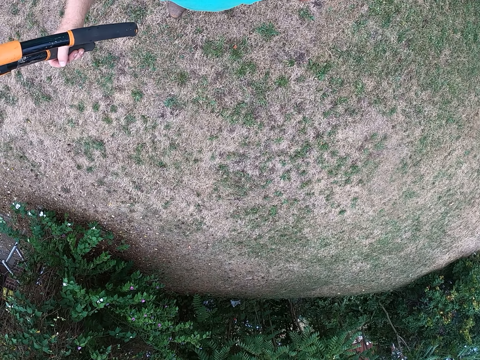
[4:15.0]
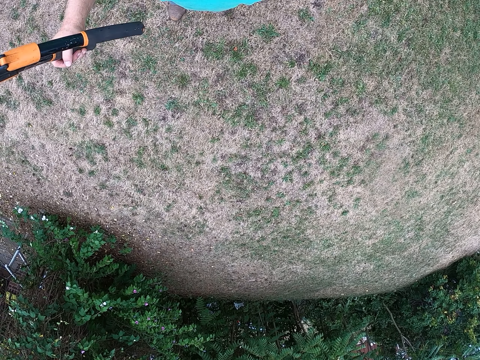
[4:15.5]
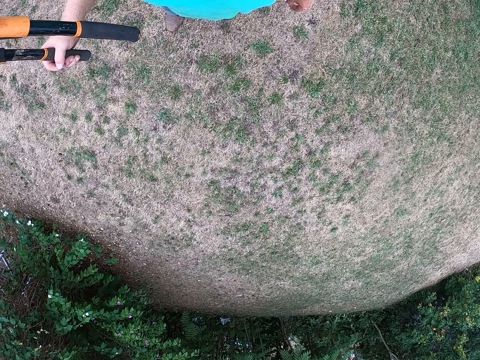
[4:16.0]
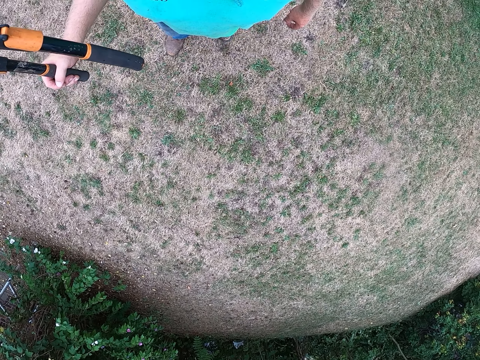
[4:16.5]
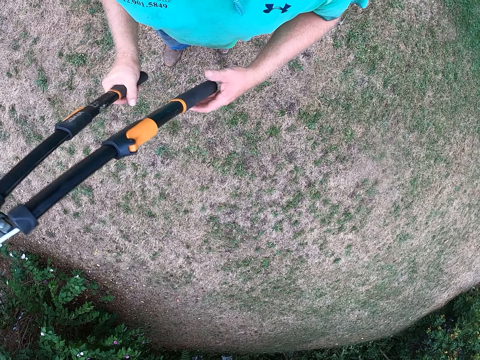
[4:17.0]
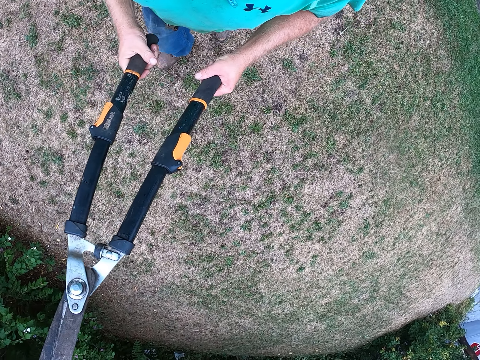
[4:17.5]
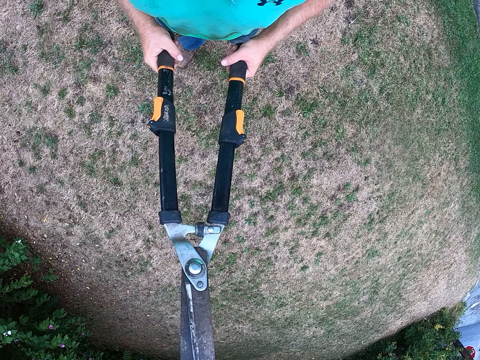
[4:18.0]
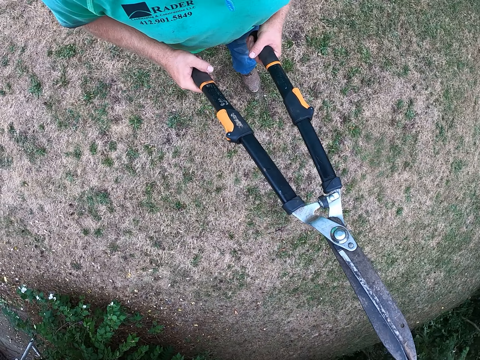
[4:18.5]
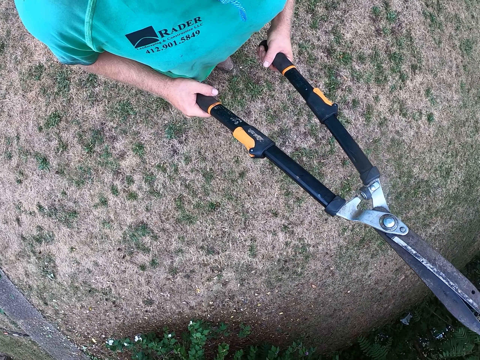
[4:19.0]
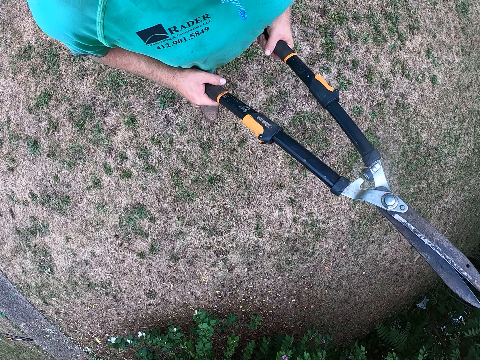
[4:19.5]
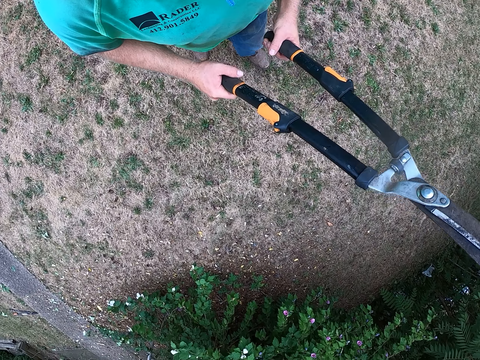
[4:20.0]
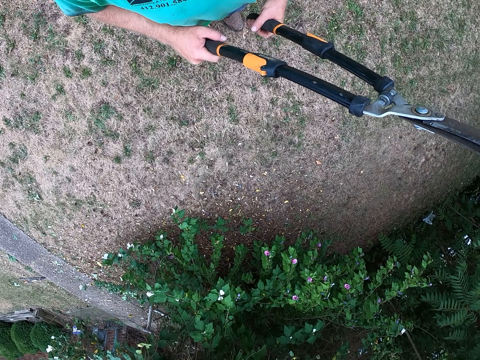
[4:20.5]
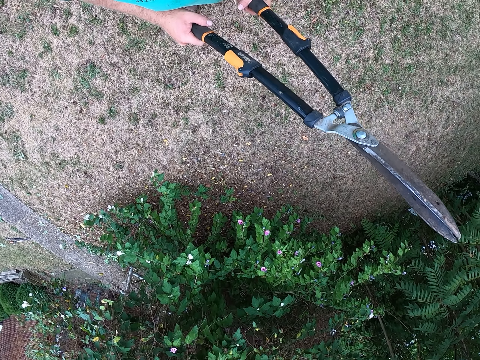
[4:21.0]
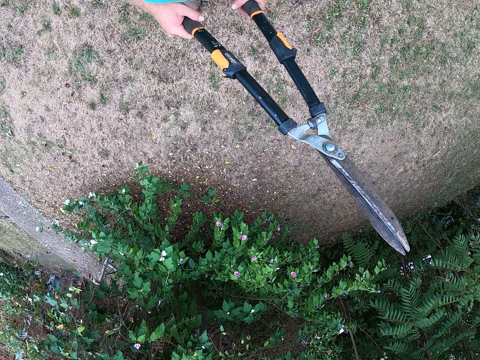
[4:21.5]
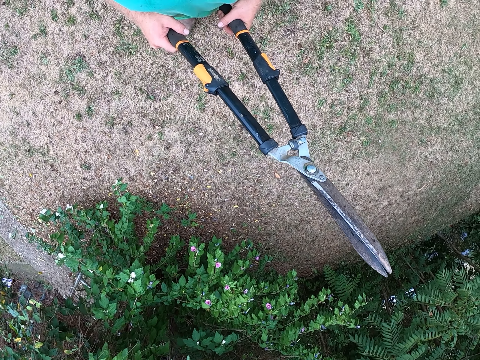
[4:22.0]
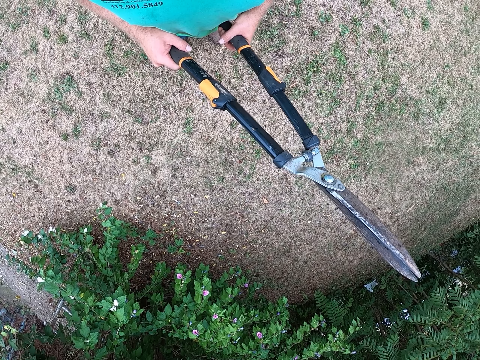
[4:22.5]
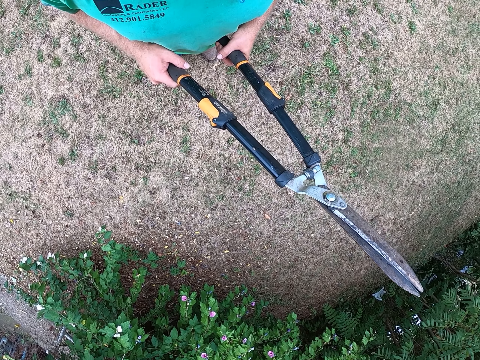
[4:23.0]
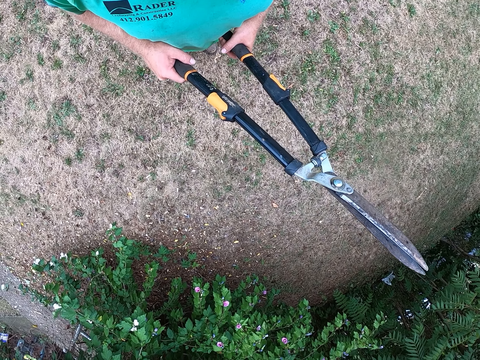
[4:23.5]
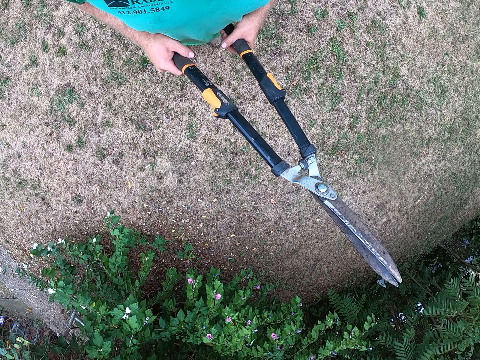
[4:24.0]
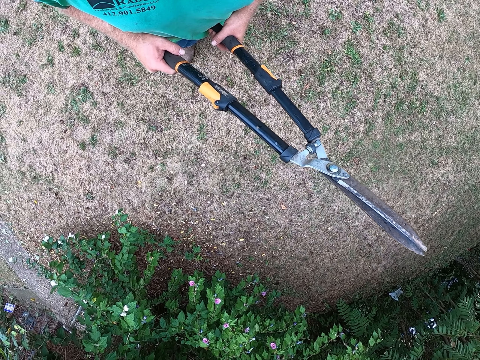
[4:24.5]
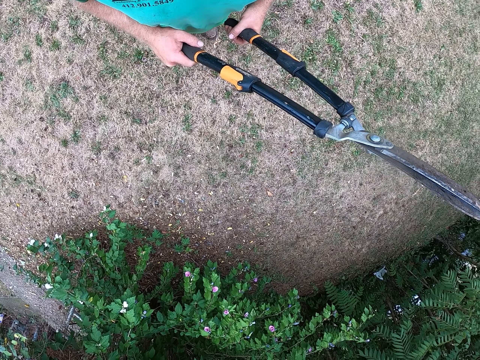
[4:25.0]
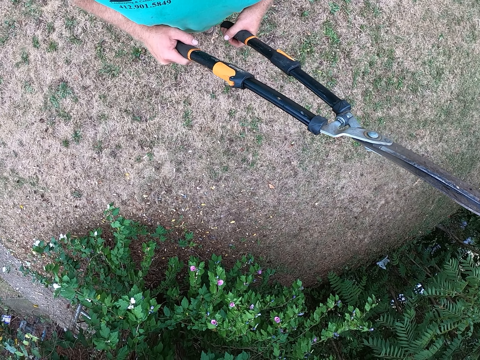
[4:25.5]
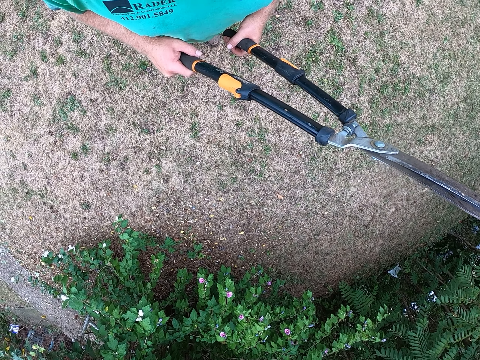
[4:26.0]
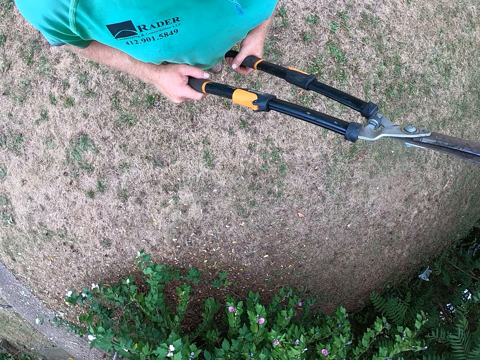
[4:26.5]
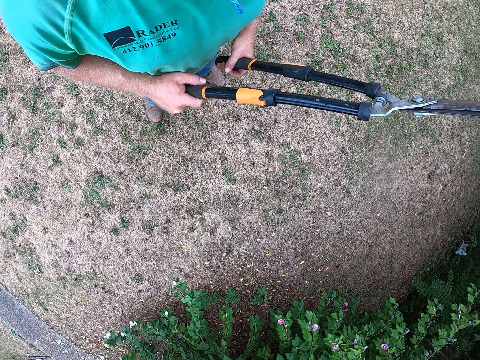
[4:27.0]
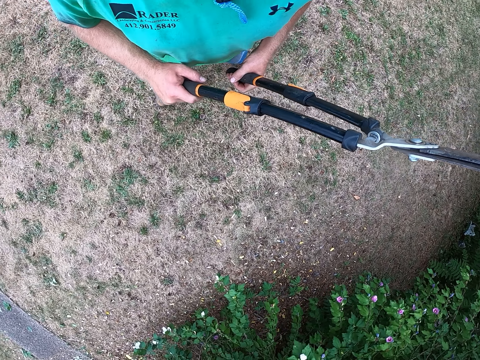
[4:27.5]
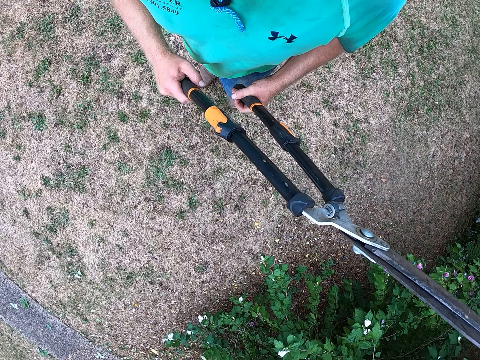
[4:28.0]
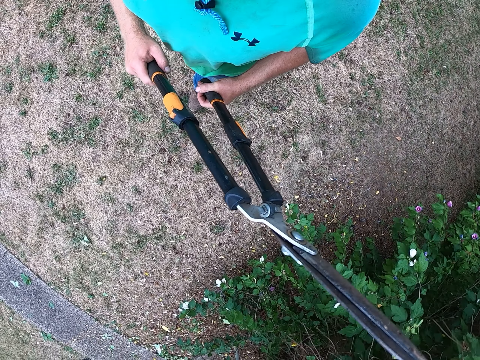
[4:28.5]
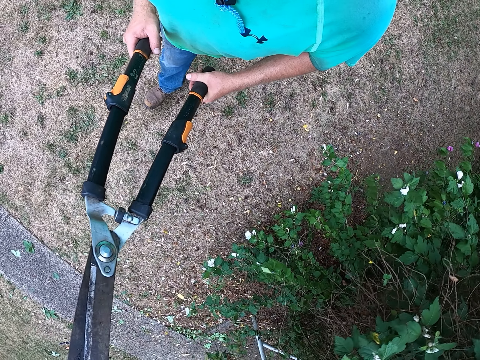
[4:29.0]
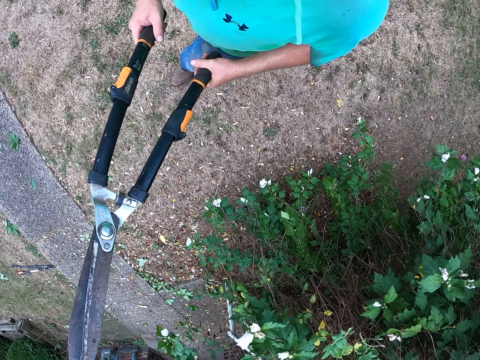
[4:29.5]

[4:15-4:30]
The camera wearer holds the shear with his hands. He stares outside.

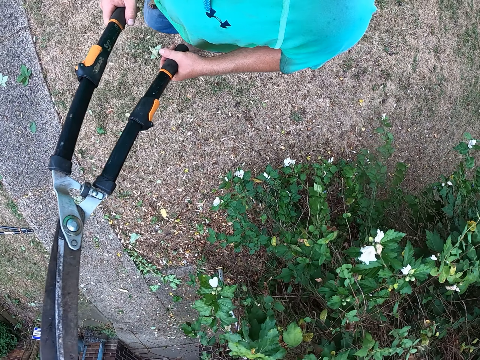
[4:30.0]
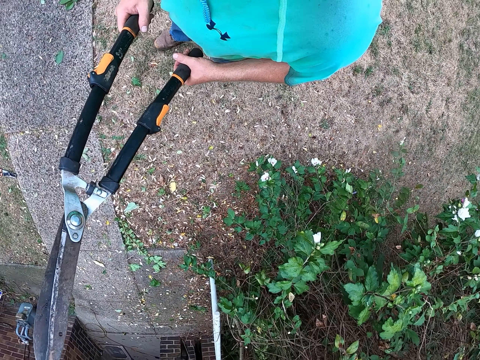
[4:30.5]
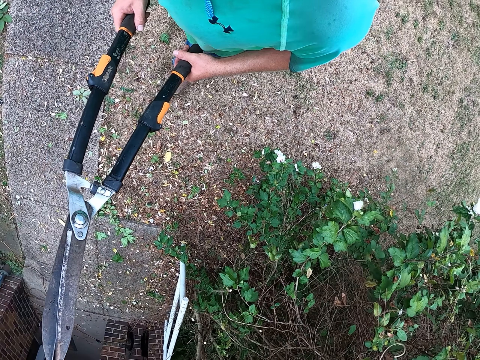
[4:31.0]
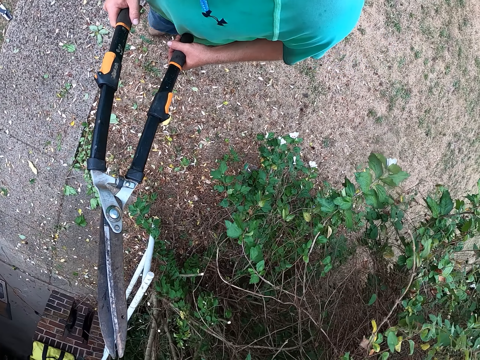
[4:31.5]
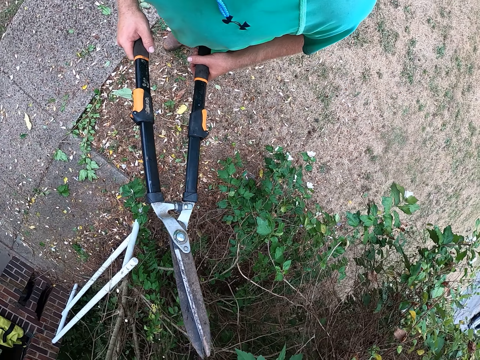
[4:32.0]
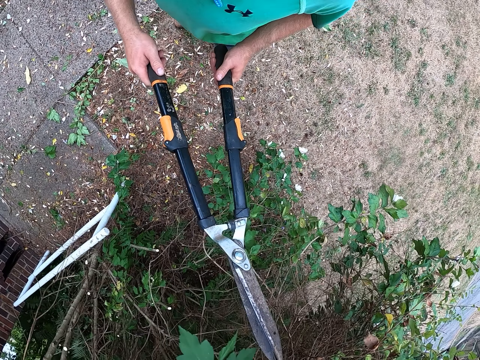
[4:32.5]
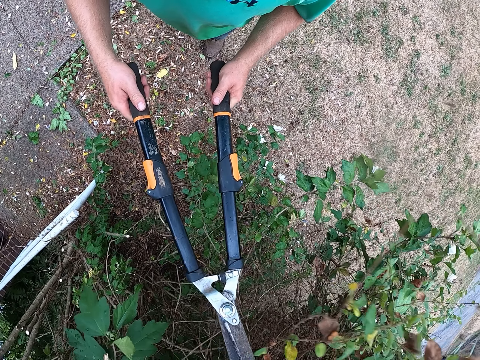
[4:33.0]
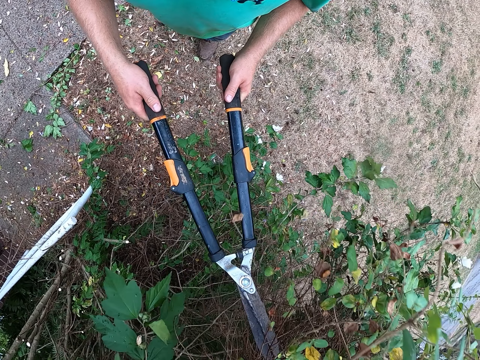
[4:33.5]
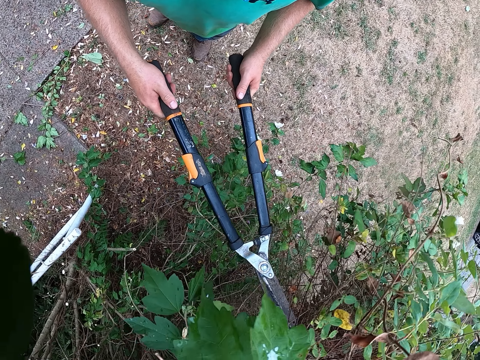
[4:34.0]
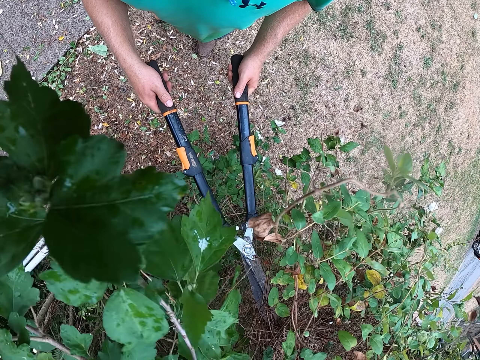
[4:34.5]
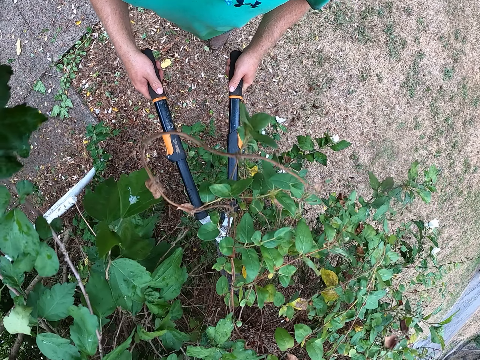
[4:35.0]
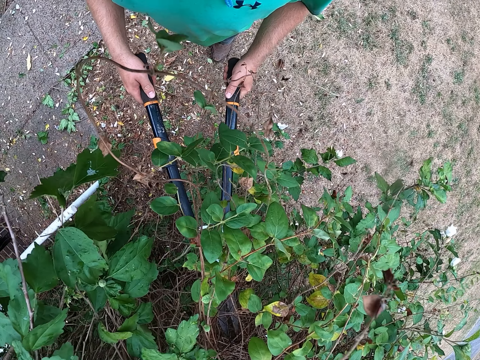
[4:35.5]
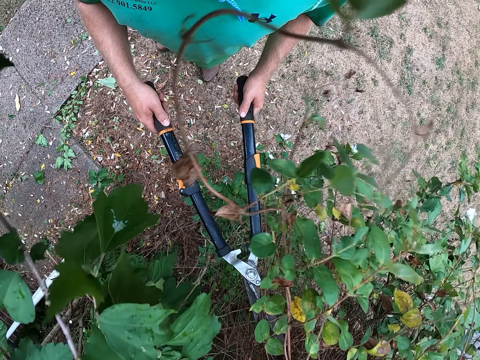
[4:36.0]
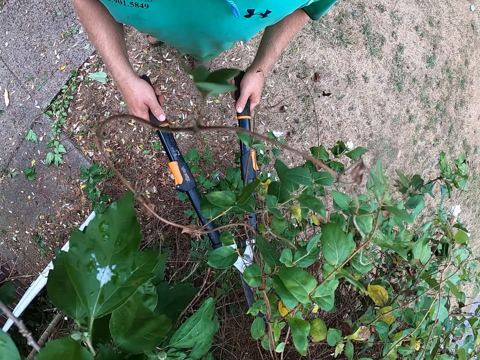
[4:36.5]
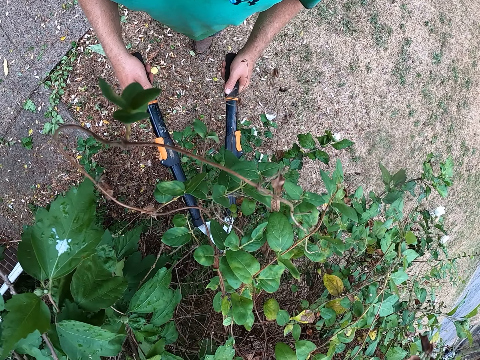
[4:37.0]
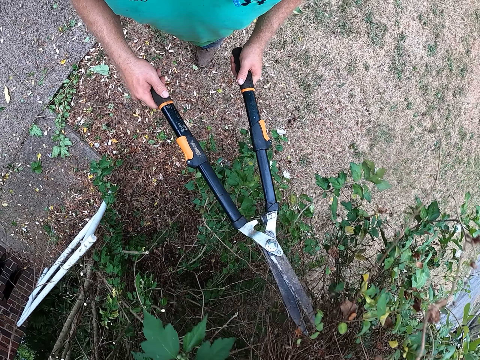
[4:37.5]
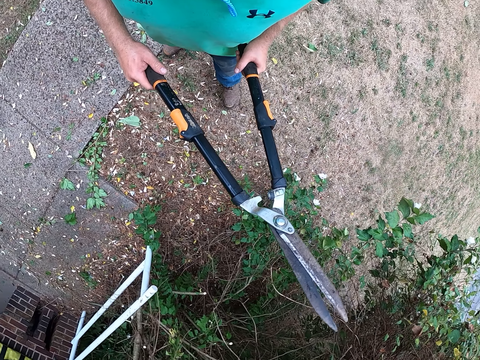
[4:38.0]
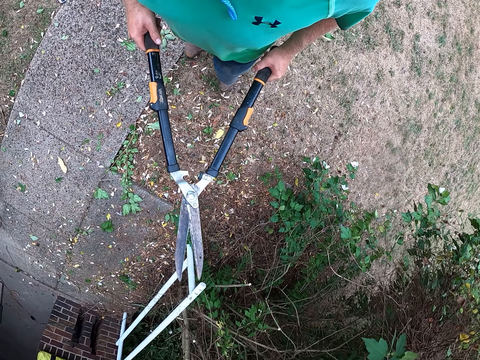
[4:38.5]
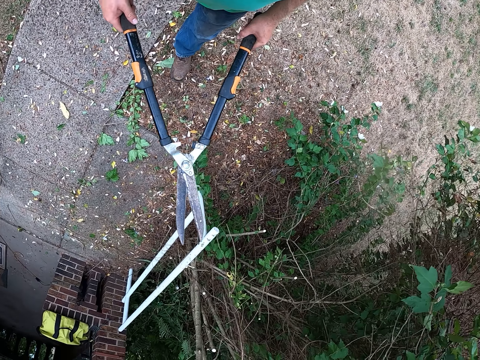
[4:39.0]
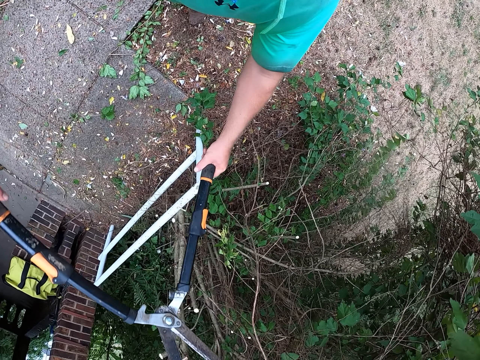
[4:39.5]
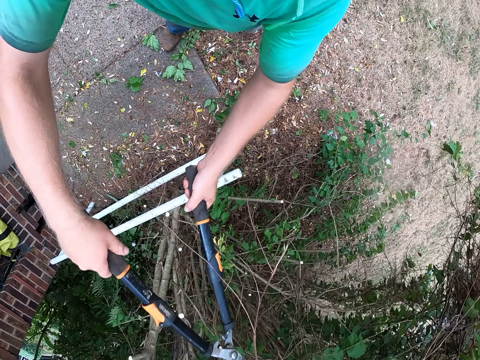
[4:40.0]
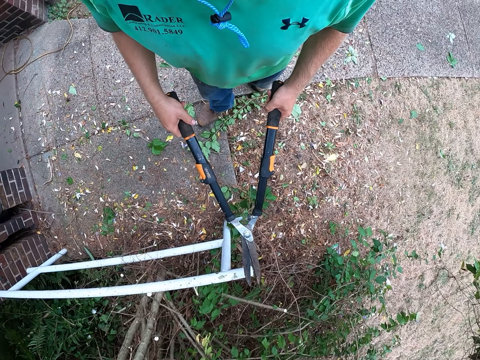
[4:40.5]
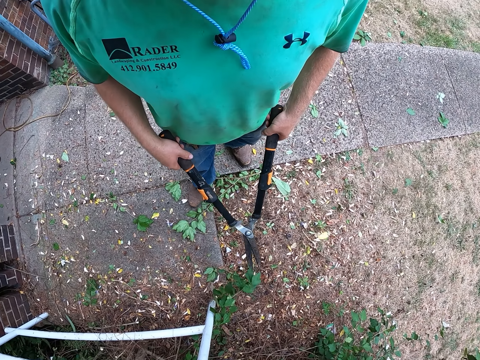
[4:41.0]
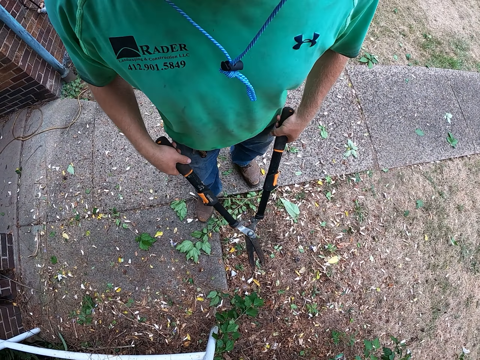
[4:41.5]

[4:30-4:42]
The camera wearer presses down the tree with the shear in his hands. He cuts flower branches with the pruning shears. He cuts a branch on the tree with the shear in his hands.
